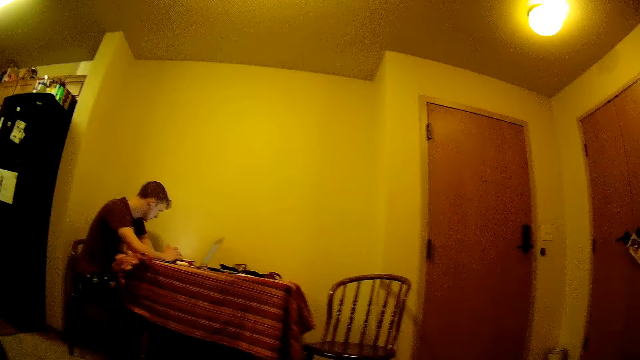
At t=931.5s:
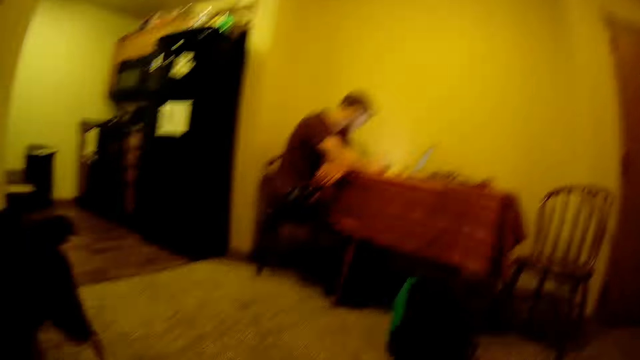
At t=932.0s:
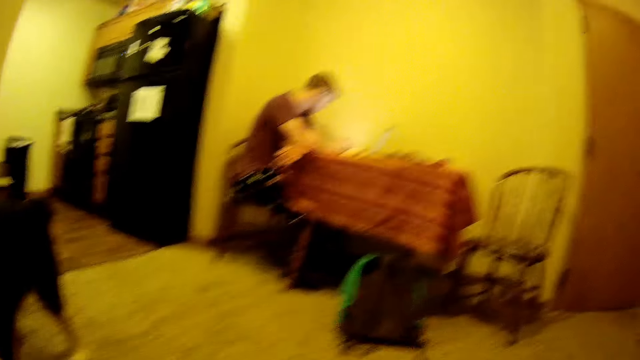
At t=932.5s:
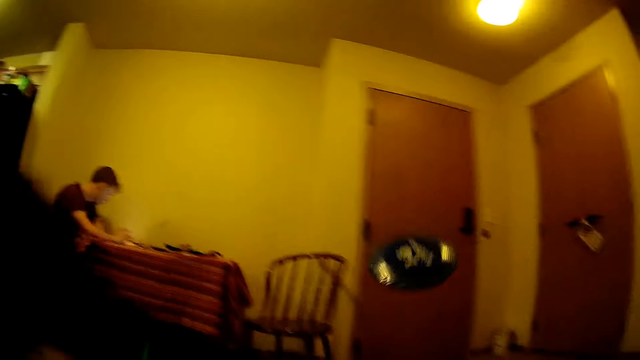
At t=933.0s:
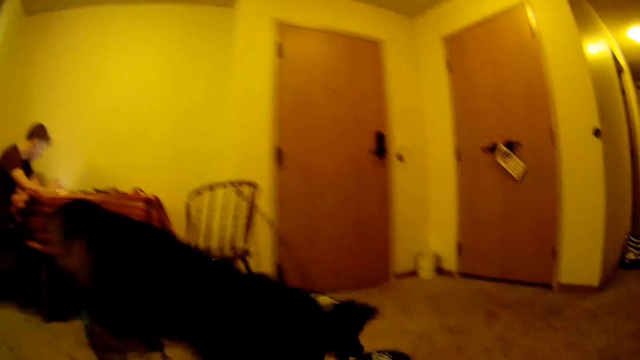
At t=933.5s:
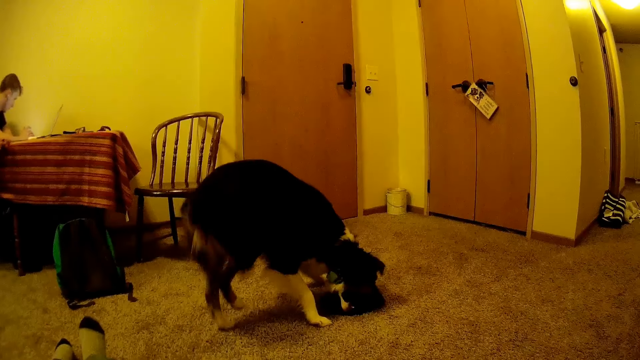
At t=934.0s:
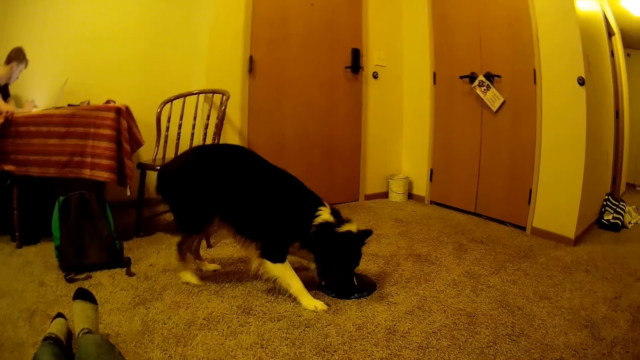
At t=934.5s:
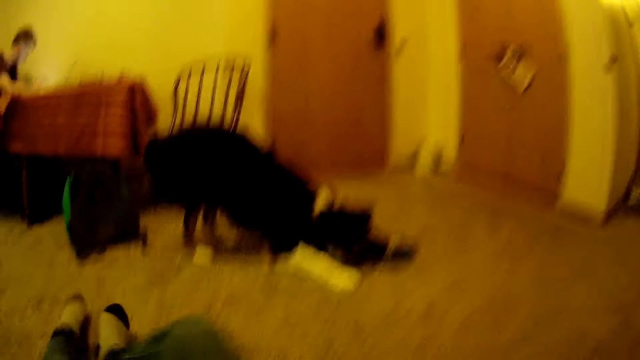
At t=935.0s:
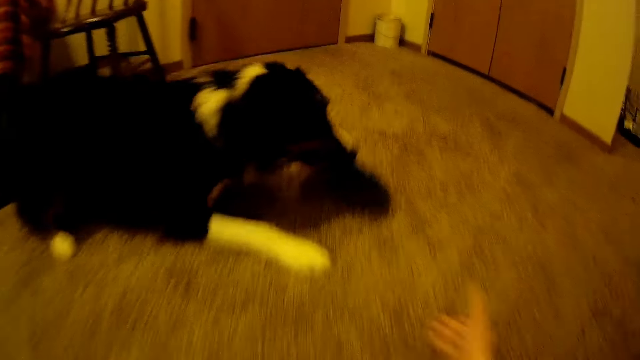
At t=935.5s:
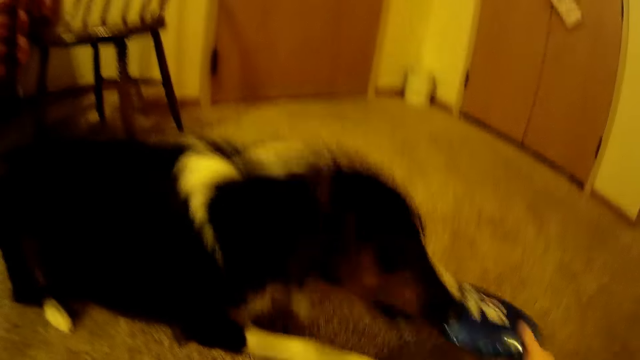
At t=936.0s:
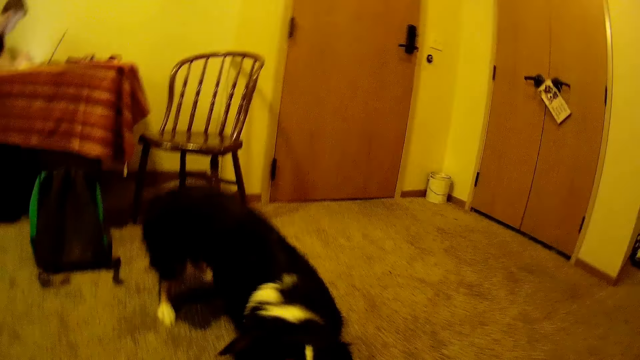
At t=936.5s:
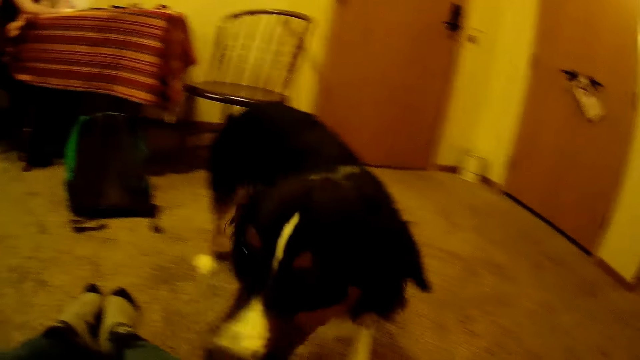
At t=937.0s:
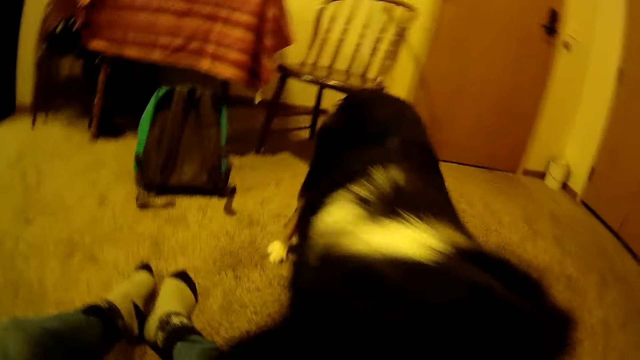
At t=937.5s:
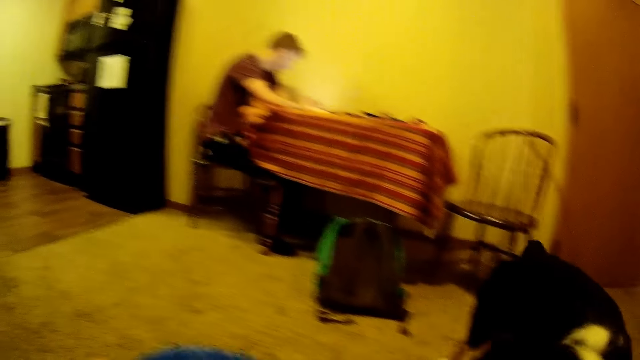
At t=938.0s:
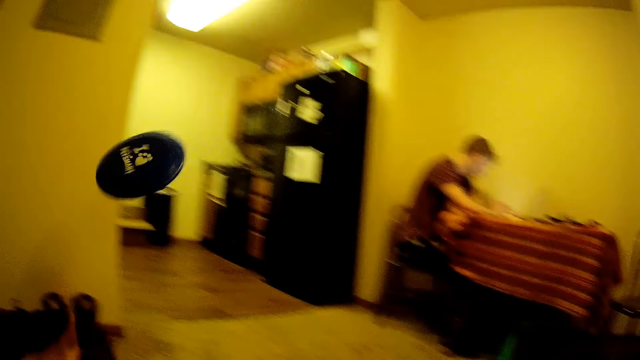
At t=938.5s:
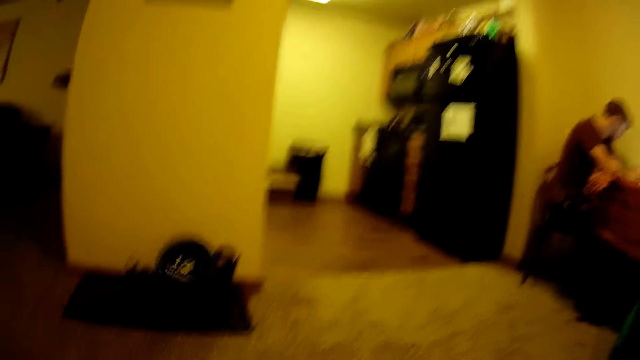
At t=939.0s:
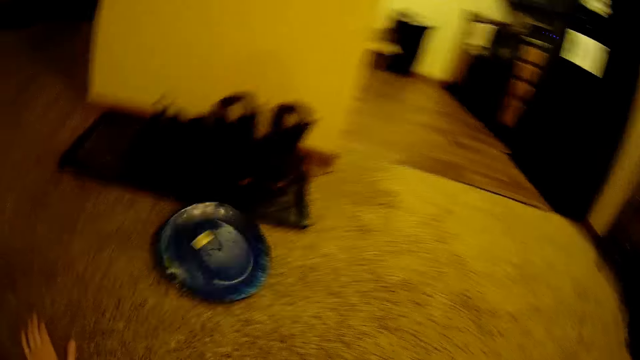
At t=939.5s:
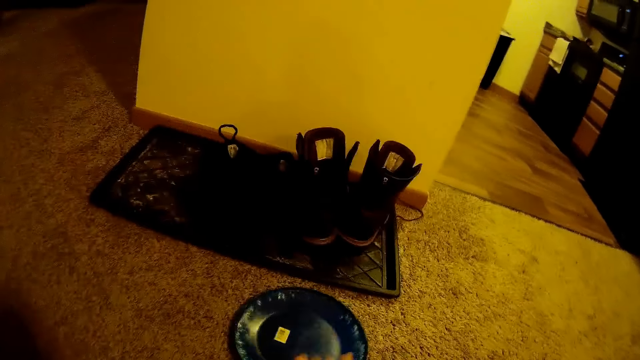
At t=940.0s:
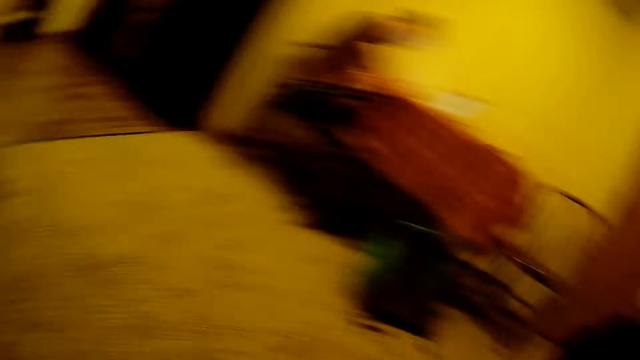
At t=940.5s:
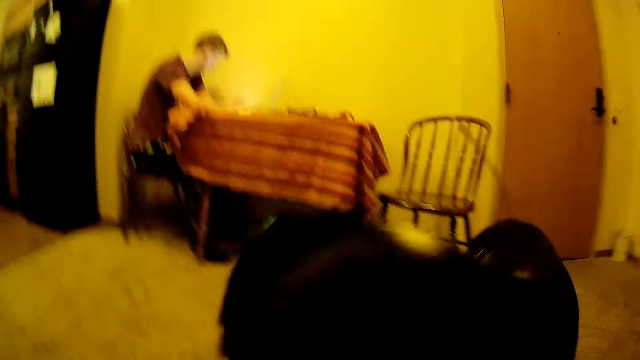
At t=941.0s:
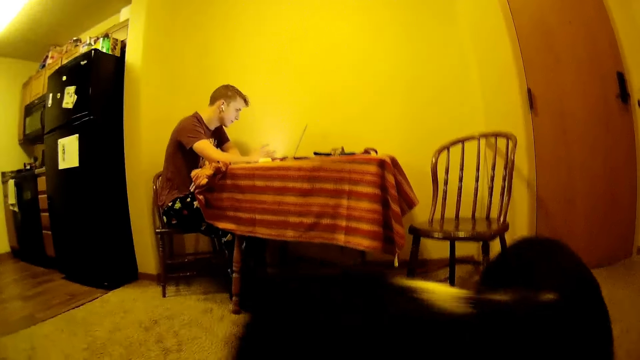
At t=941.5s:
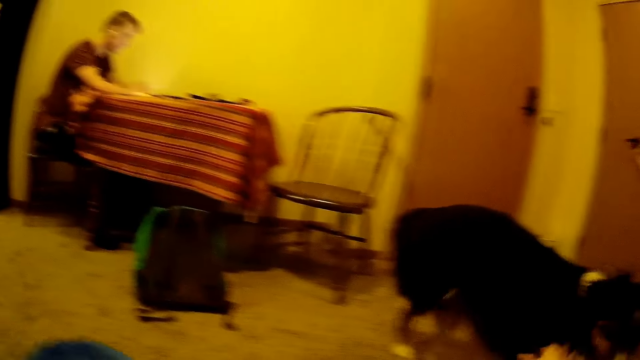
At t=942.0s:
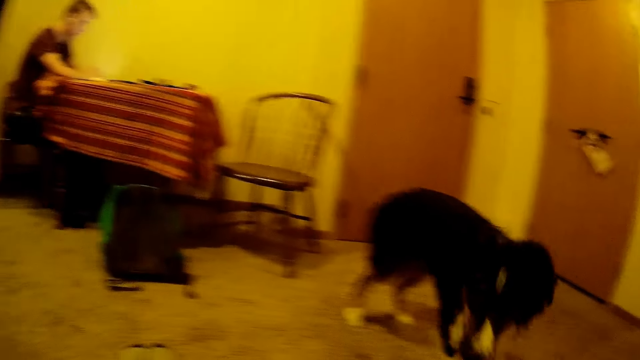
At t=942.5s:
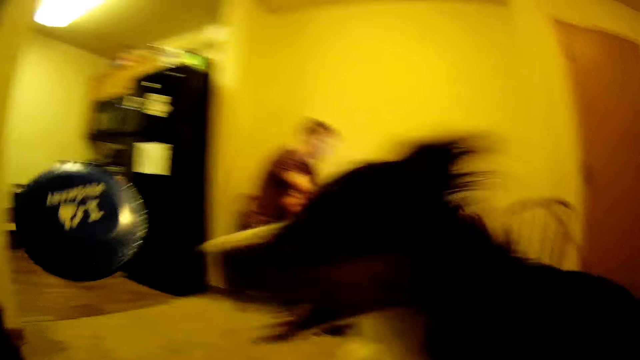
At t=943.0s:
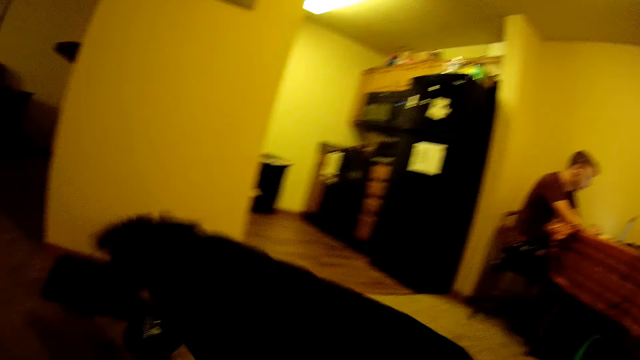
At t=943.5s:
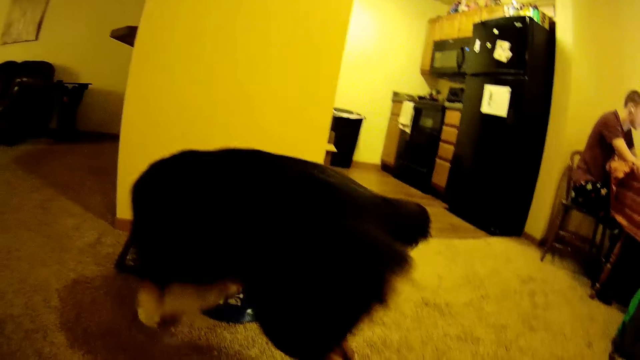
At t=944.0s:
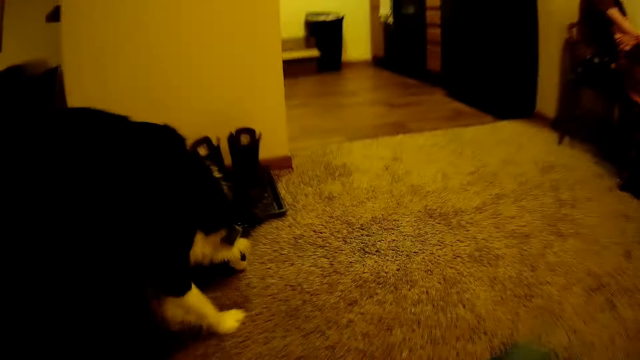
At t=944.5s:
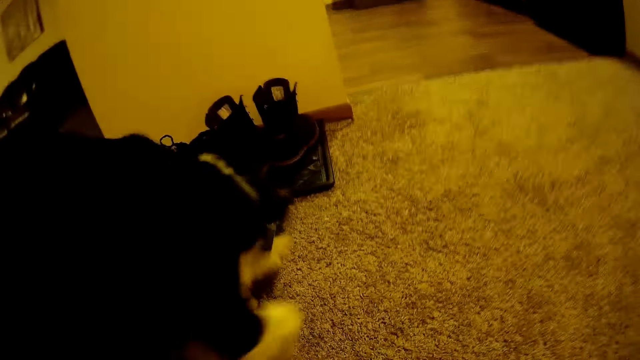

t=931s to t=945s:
The camera wearer throws the disk. They bend the legs. They hold the plate. They throw the disk. They pick up the disk. They look around. They throw the dog.

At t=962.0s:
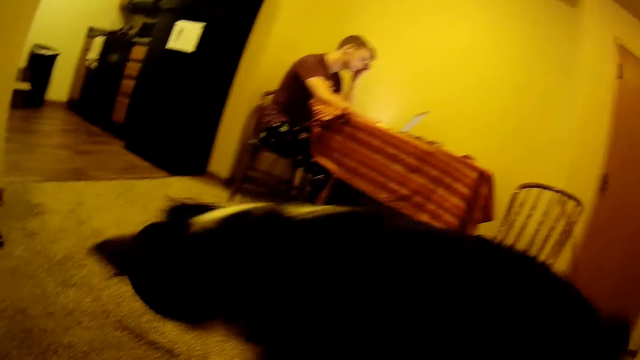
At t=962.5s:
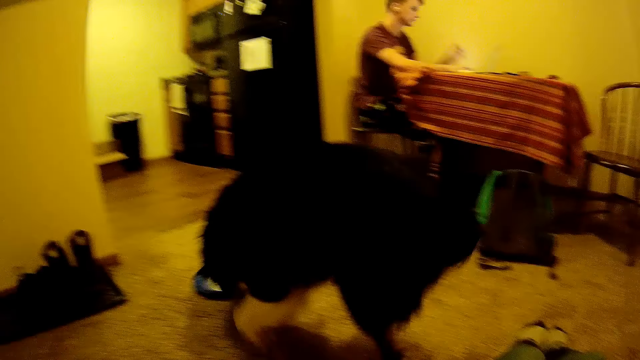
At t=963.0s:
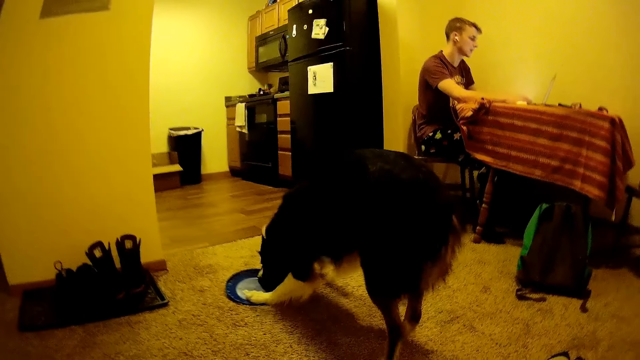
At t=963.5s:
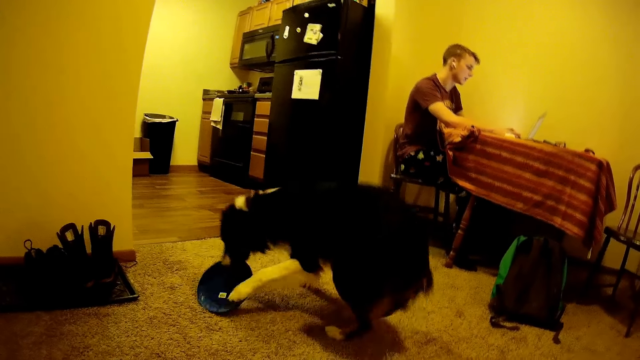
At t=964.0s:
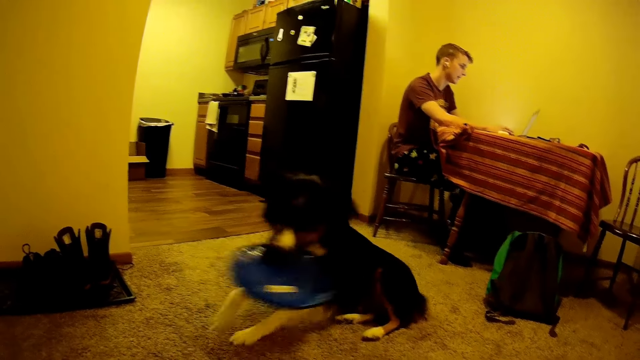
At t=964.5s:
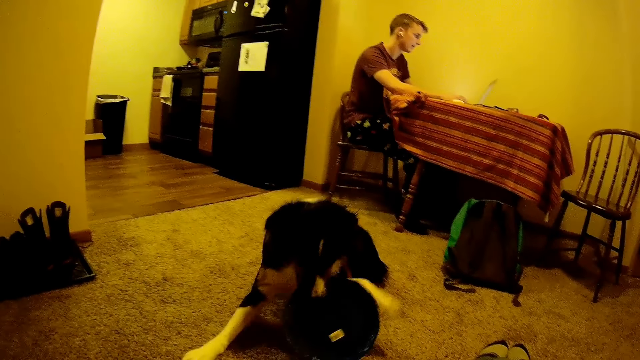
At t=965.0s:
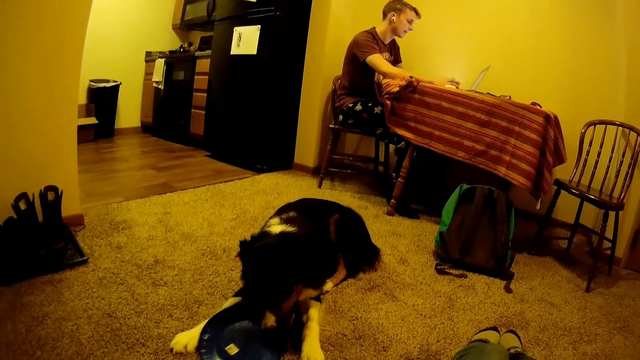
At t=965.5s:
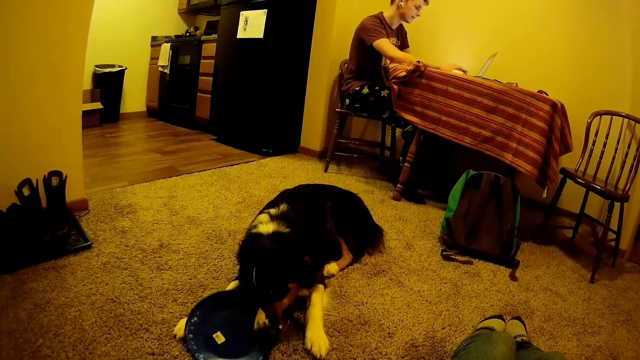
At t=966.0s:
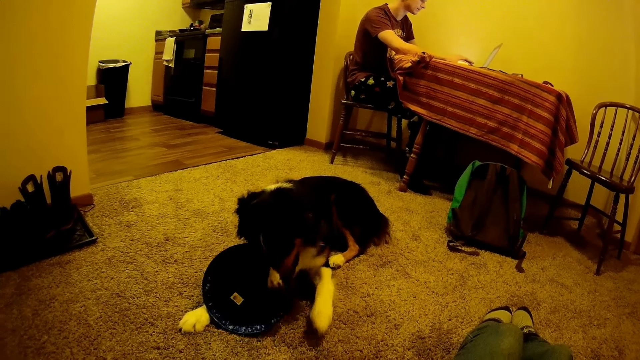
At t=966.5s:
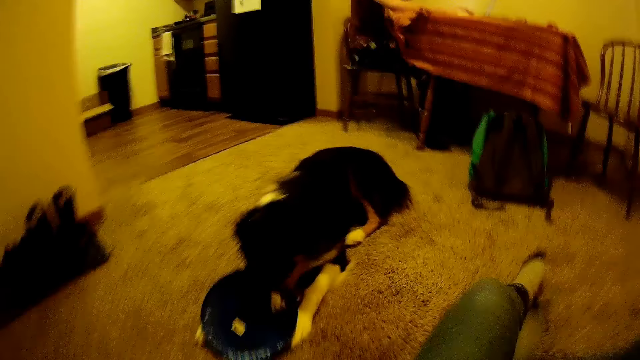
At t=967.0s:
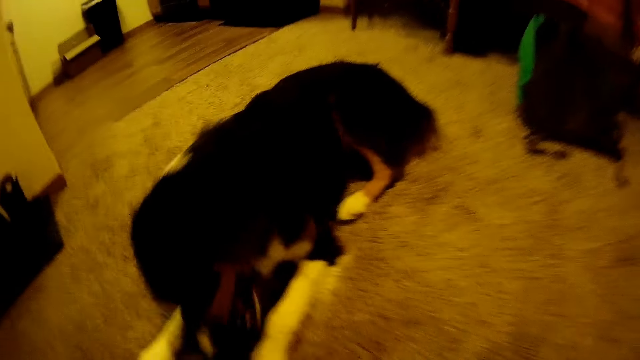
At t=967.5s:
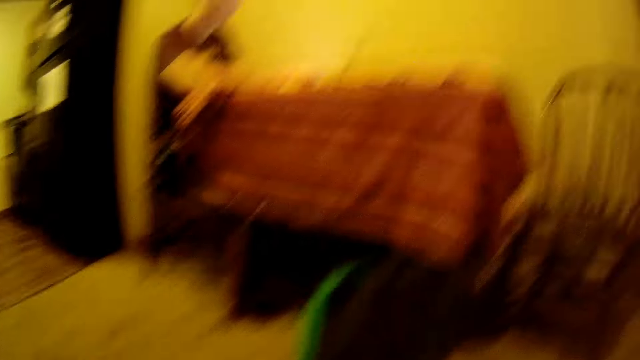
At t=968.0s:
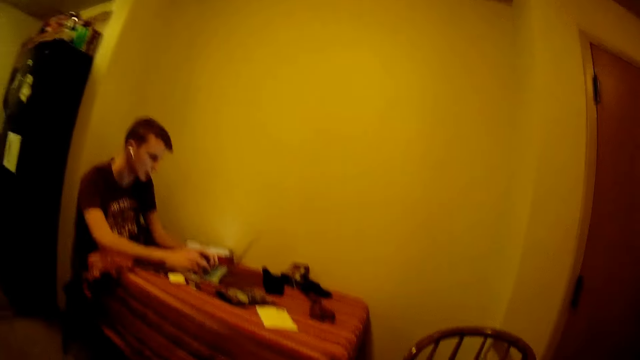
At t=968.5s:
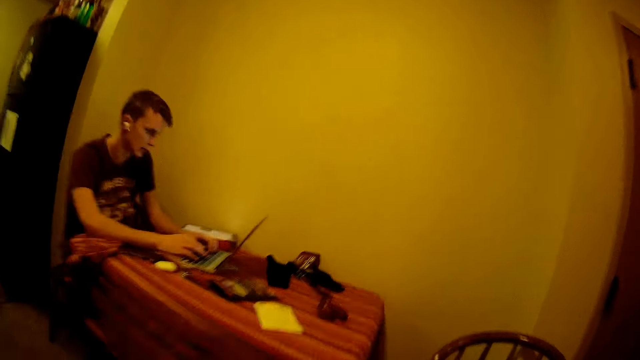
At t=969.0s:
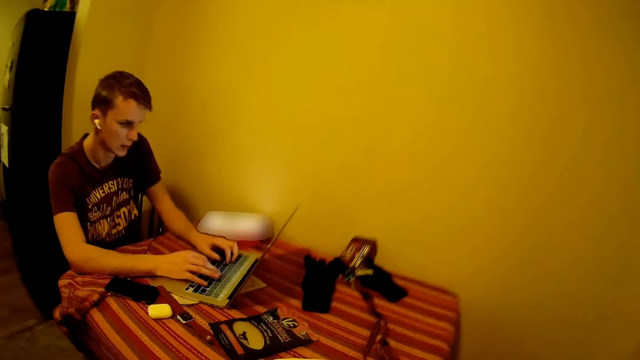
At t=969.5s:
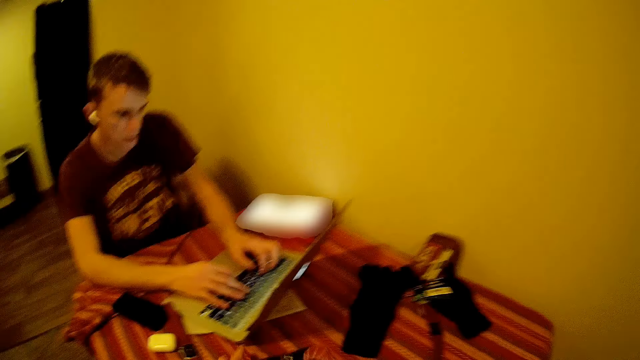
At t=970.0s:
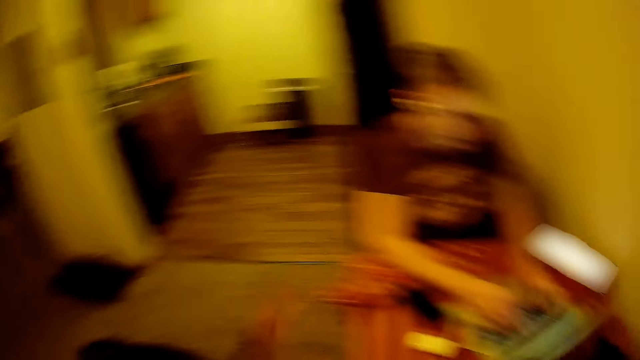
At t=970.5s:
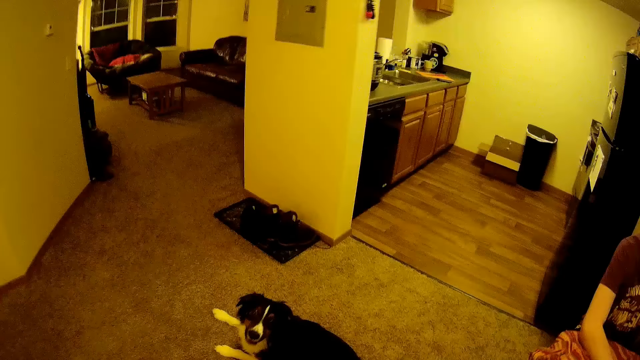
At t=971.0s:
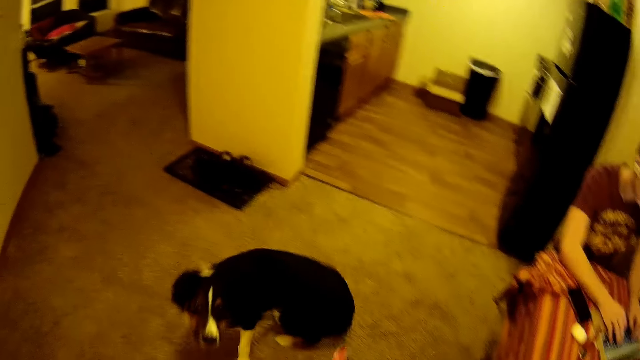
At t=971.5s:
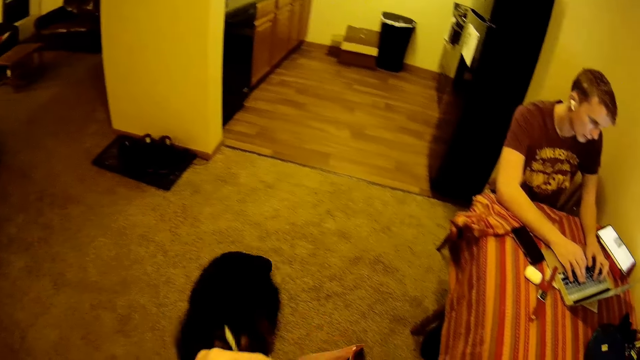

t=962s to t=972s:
The camera wearer throws the disk. They pick the disk up. They stand up and walk forward. They hold a paper. They lift the paper up. They turn around.
